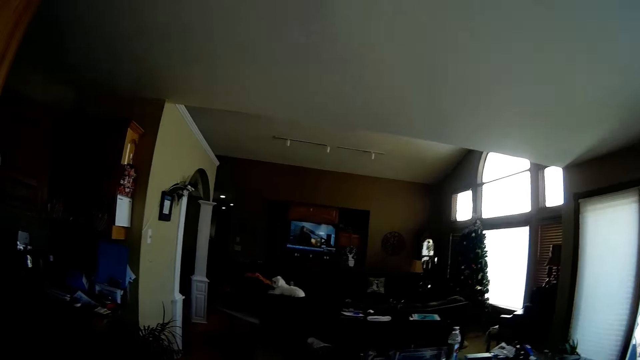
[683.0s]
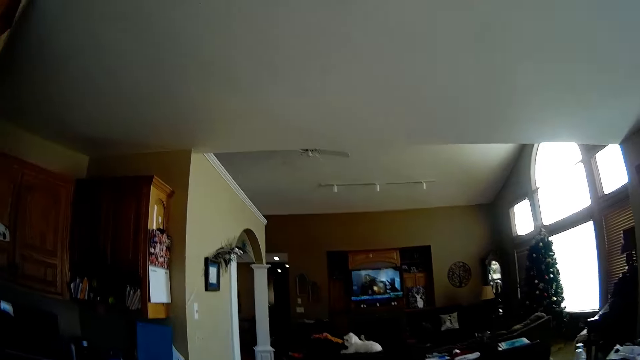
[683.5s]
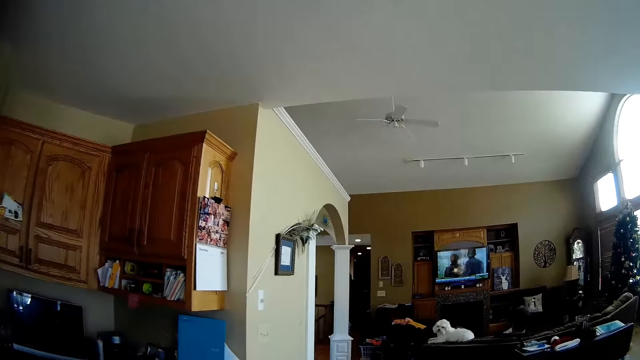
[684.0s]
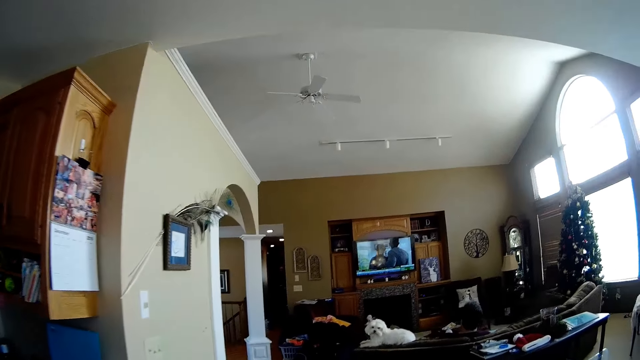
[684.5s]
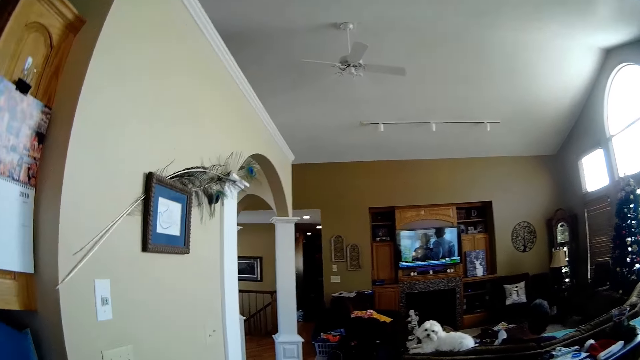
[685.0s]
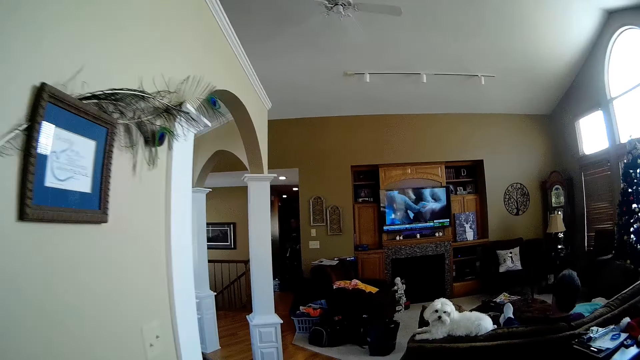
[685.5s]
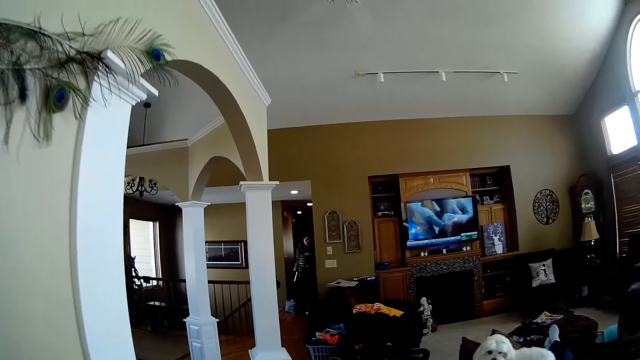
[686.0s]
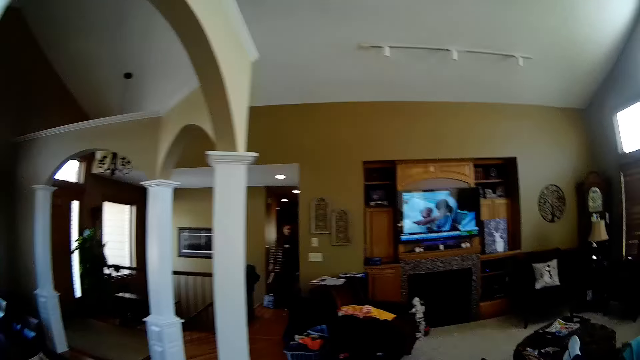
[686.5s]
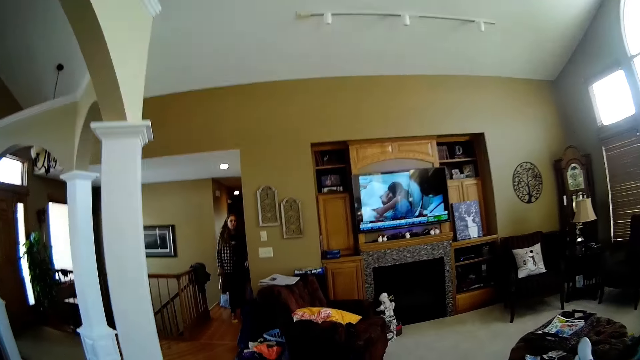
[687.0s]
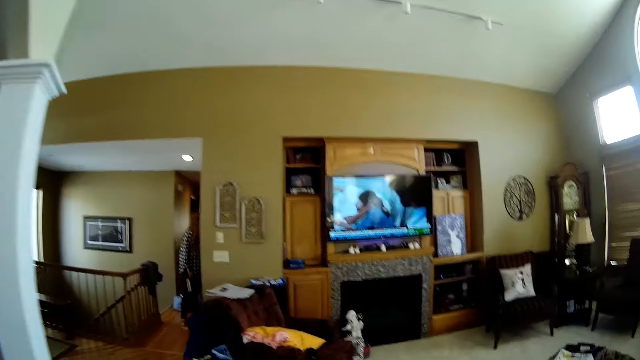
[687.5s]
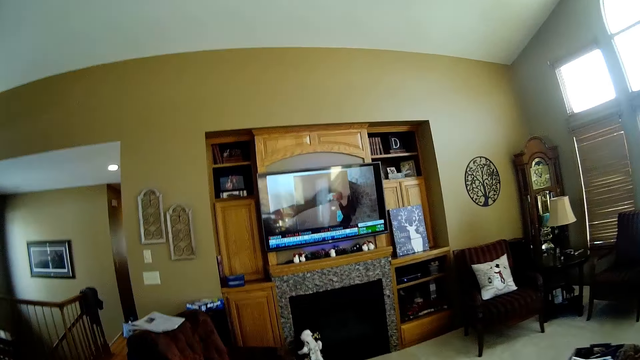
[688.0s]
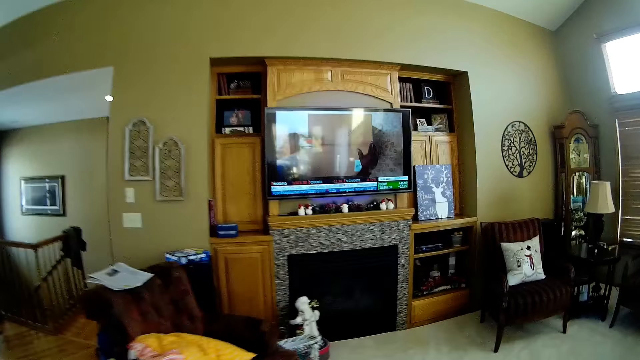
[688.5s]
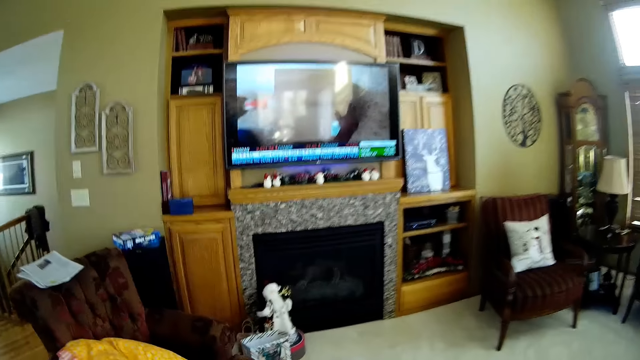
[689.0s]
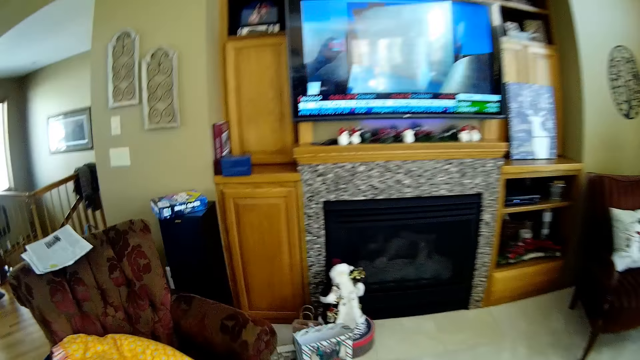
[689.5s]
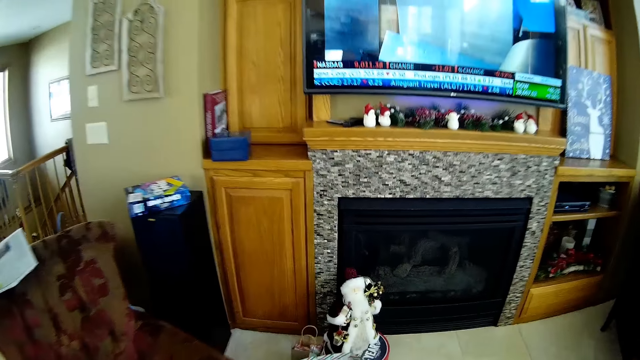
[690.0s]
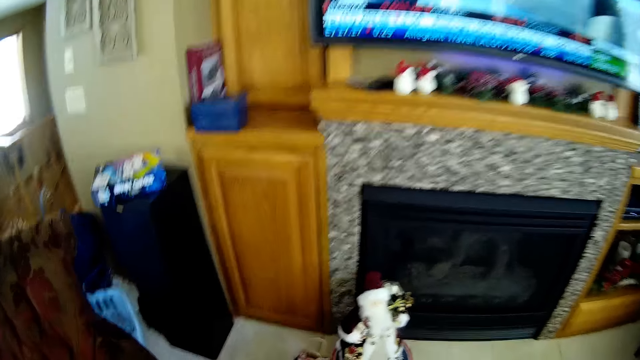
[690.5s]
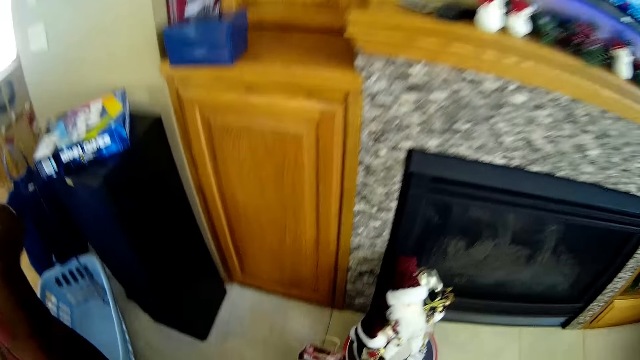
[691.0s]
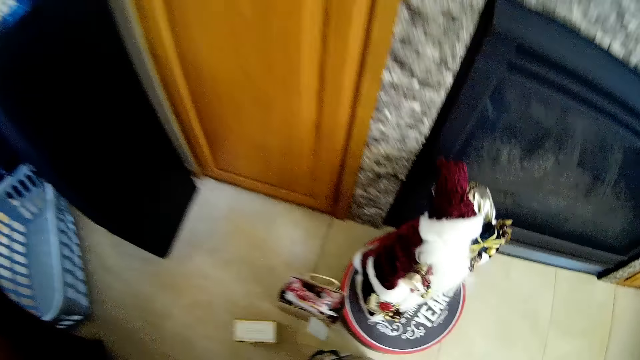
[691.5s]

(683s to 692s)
The camera wearer walks away from the kitchen towards a TV.

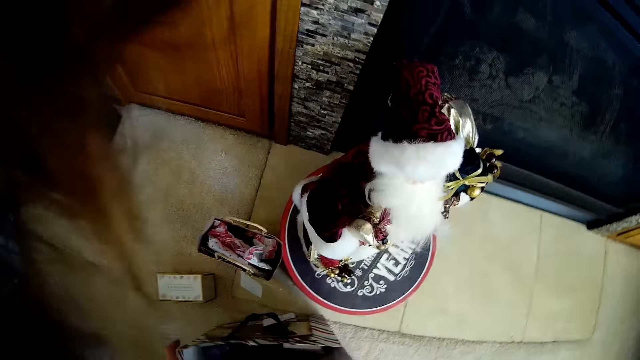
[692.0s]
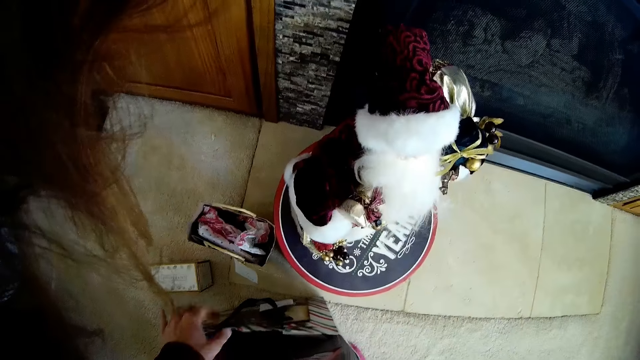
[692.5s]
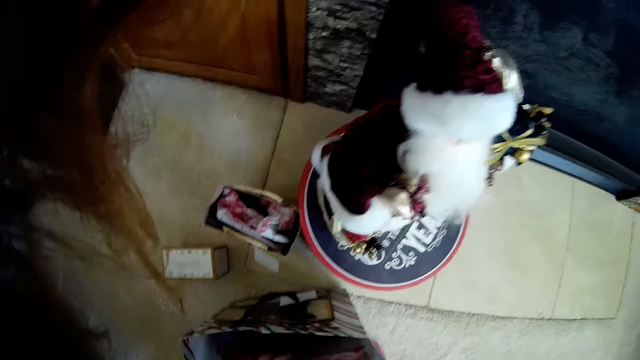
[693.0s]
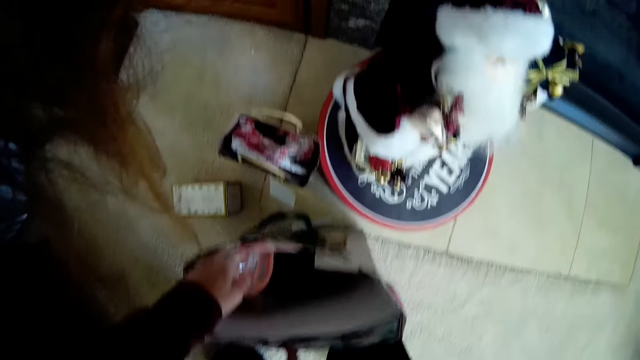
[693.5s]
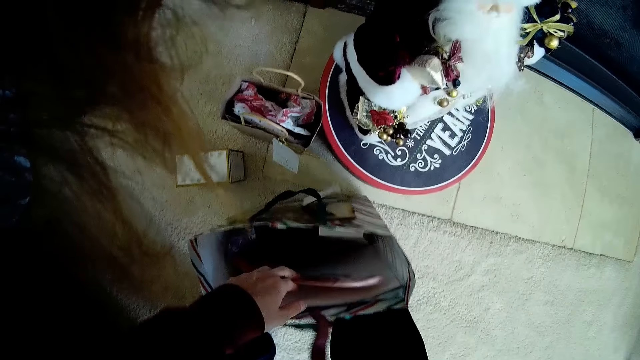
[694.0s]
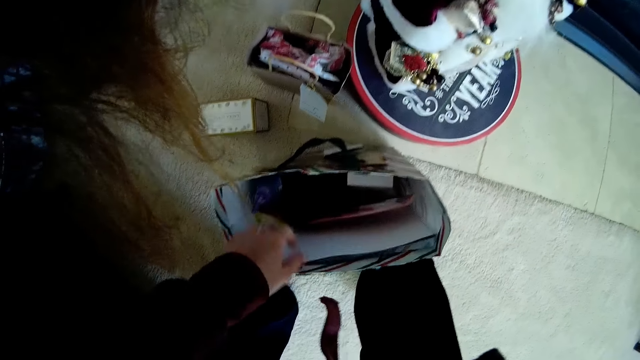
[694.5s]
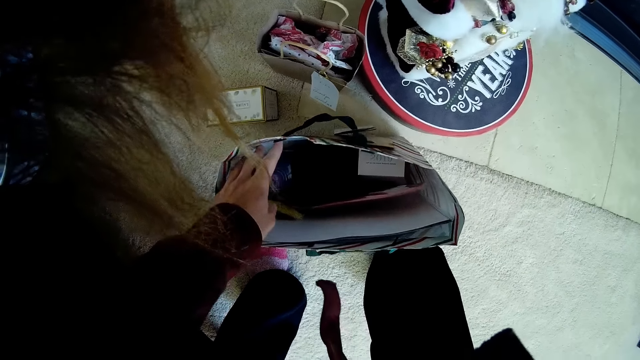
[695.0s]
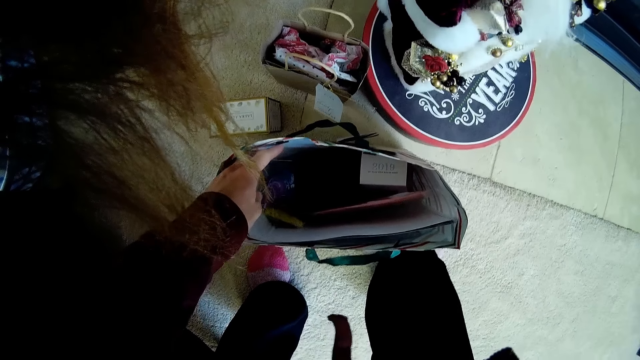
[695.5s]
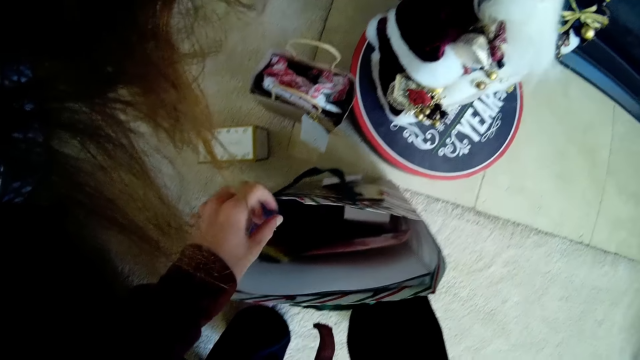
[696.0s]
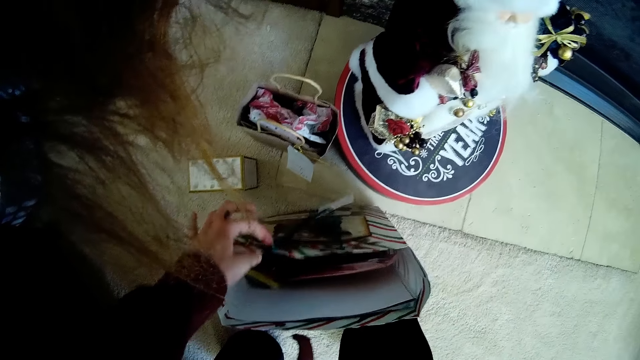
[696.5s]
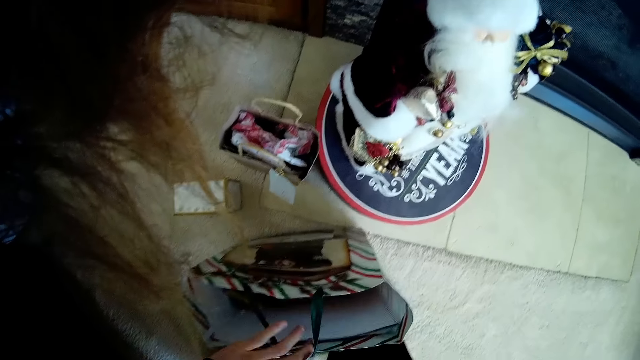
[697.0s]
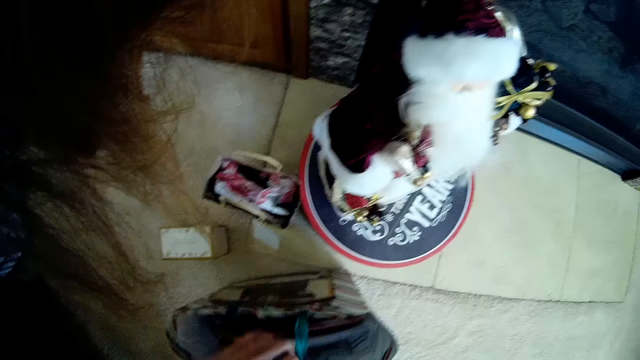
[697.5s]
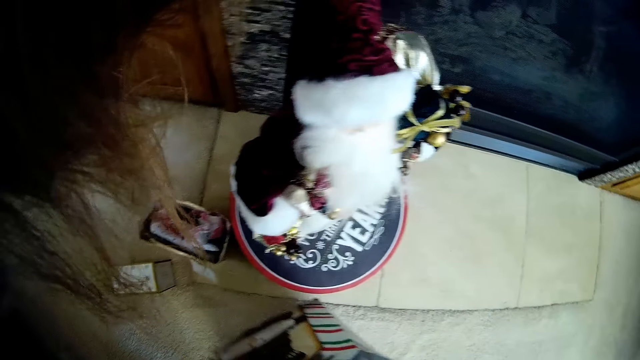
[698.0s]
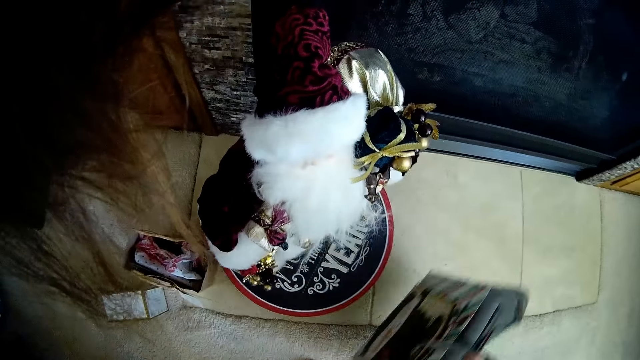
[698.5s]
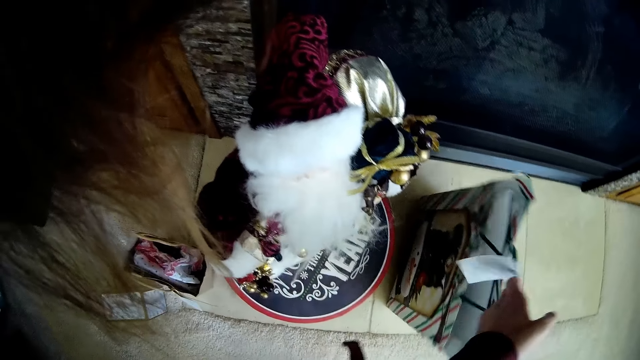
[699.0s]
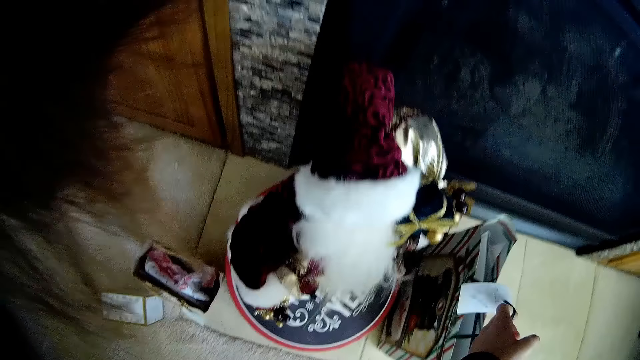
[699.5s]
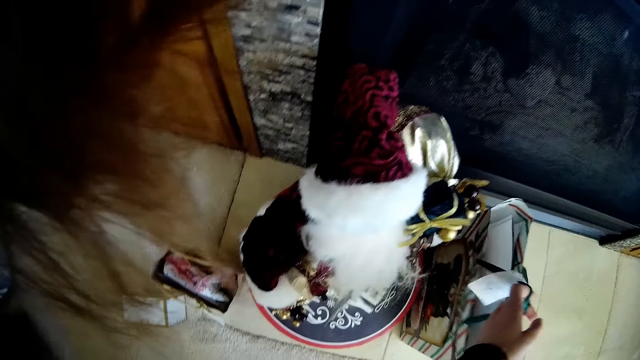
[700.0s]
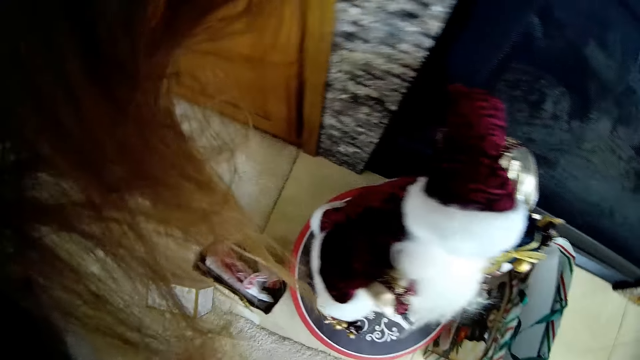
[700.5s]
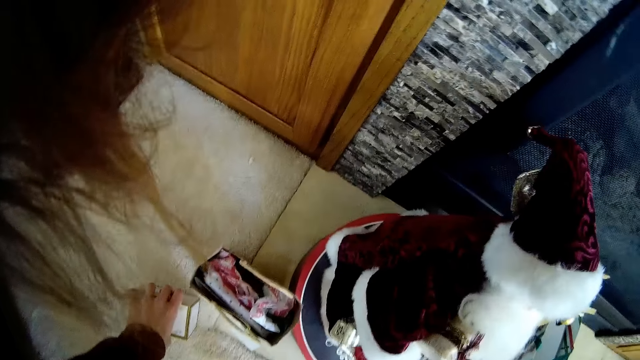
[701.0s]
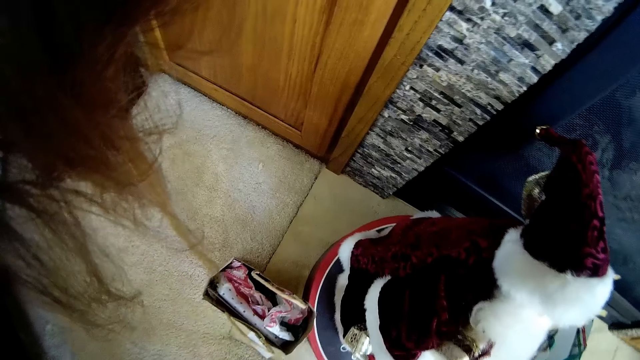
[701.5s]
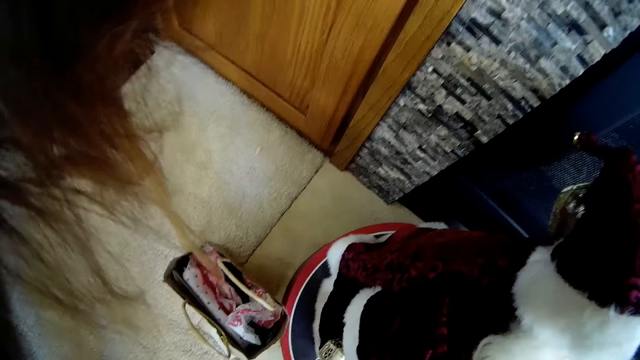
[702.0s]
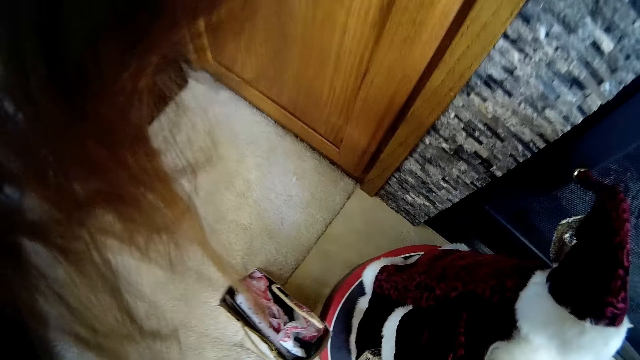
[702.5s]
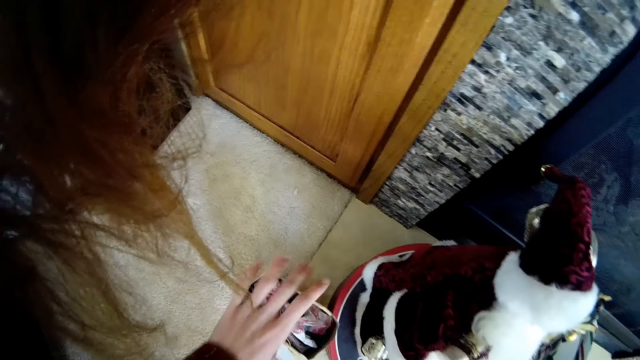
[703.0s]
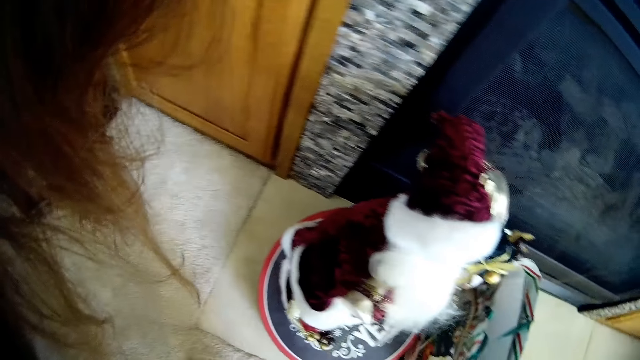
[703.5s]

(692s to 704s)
The camera wearer touches a shopping bag on the floor of the living room with her left hand. She searches through the bag on the floor of the living room with her left hand. She stares inside the shopping bag. She moves the shopping bag on the floor. She picks up the bag from the floor with her left hand. She places the bag on the floor with her left hand. She moves the box on the floor. She picks a label from the floor of the living room with her left hand. She picks up a paper bag from the floor of the living room with her left hand. She moves the purse on the floor.
